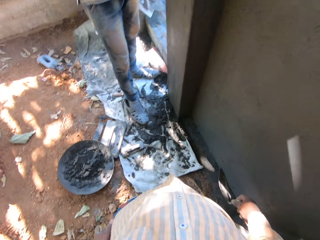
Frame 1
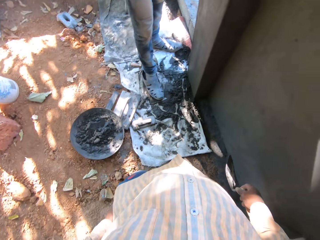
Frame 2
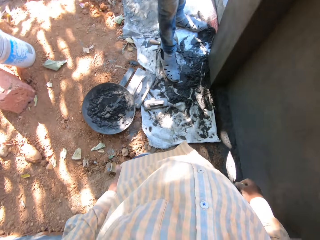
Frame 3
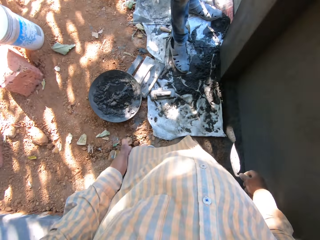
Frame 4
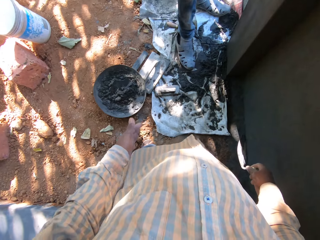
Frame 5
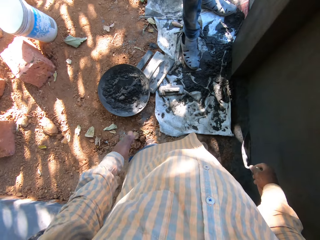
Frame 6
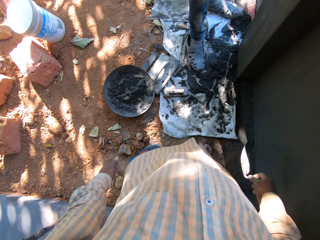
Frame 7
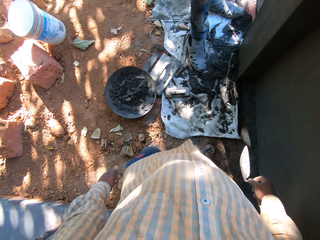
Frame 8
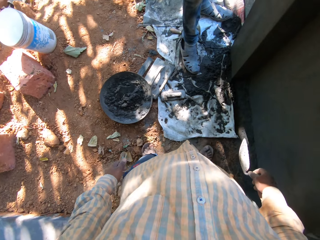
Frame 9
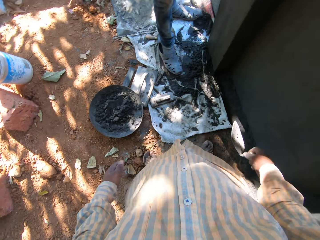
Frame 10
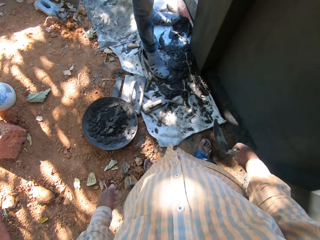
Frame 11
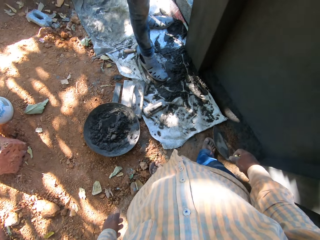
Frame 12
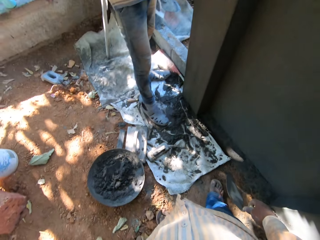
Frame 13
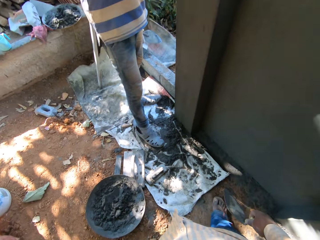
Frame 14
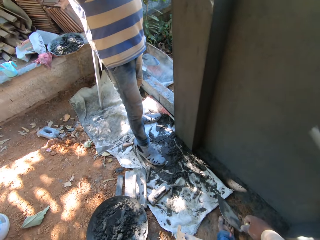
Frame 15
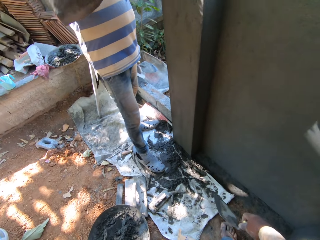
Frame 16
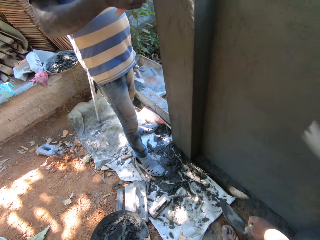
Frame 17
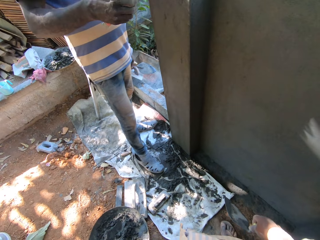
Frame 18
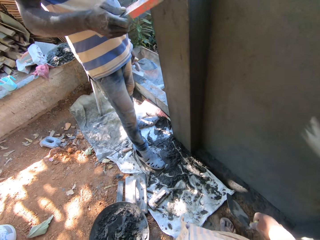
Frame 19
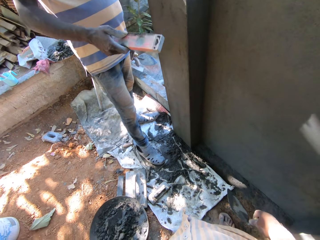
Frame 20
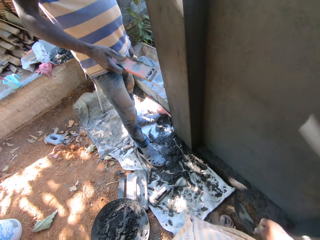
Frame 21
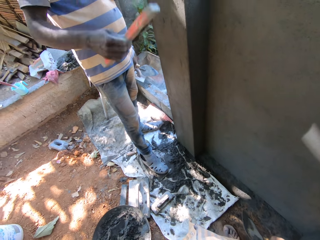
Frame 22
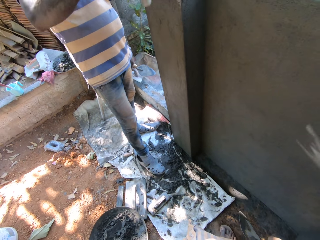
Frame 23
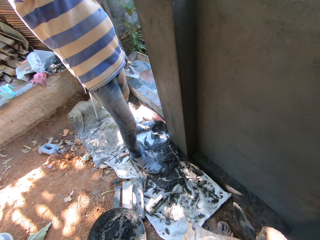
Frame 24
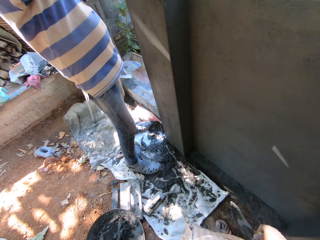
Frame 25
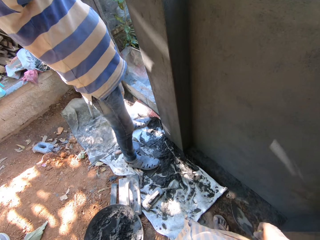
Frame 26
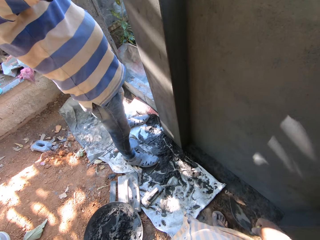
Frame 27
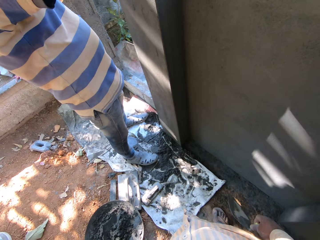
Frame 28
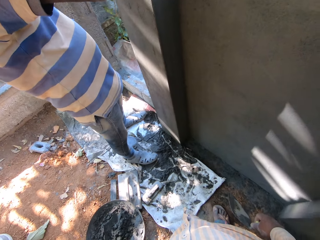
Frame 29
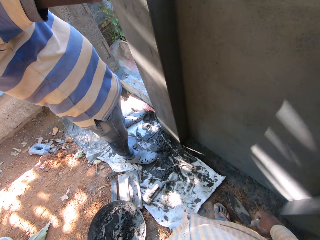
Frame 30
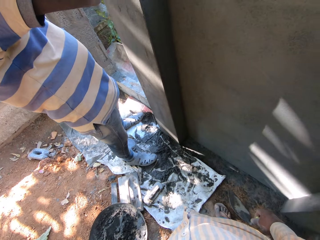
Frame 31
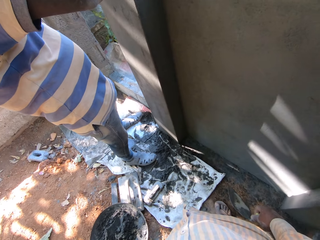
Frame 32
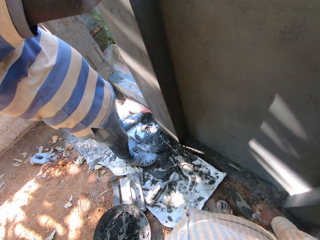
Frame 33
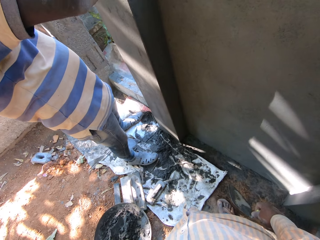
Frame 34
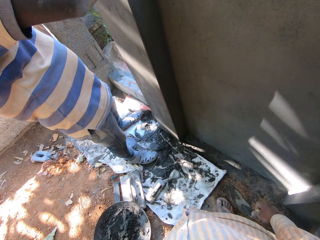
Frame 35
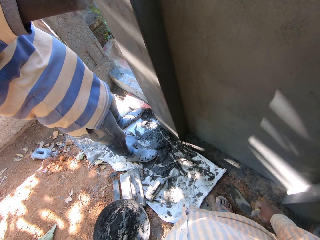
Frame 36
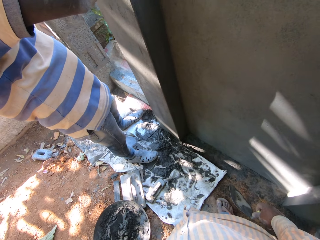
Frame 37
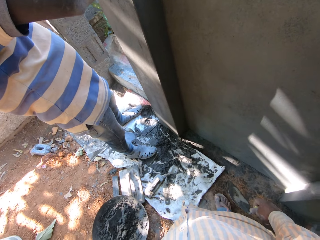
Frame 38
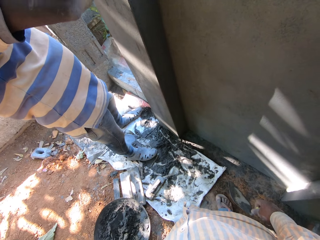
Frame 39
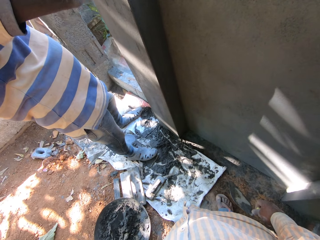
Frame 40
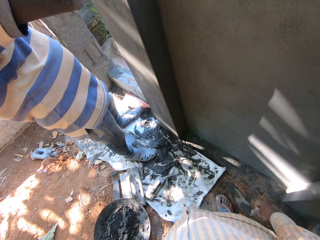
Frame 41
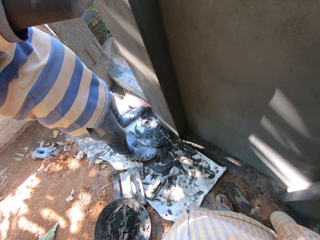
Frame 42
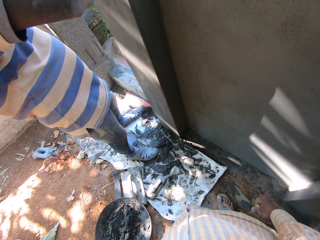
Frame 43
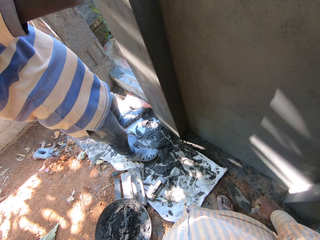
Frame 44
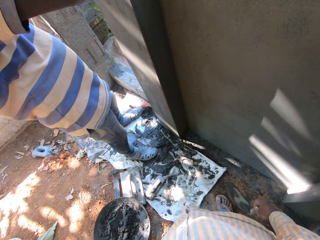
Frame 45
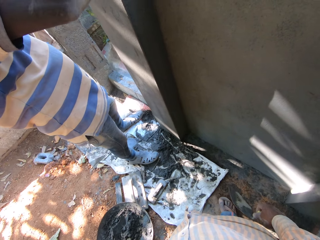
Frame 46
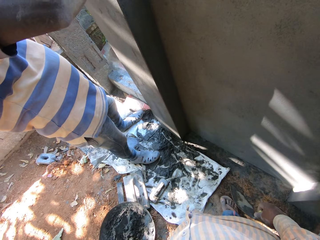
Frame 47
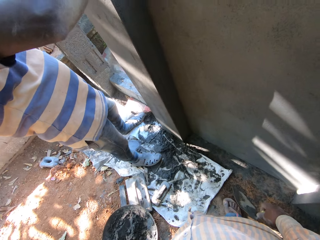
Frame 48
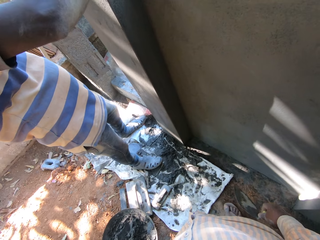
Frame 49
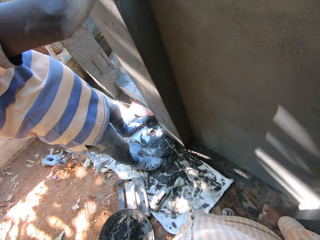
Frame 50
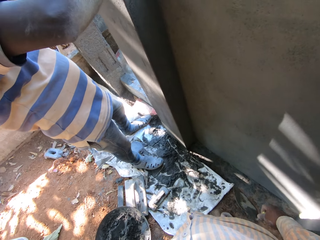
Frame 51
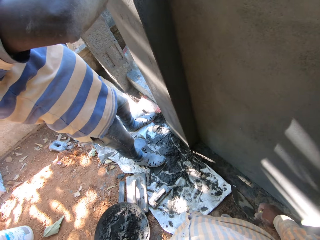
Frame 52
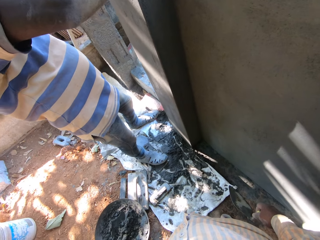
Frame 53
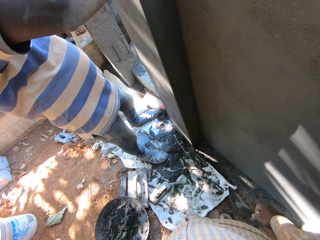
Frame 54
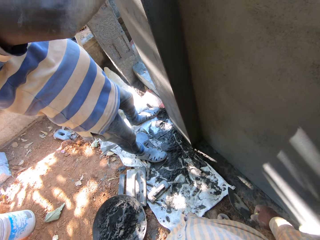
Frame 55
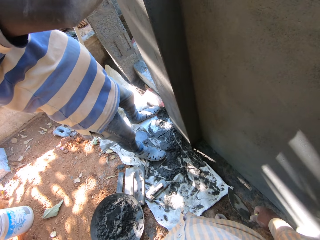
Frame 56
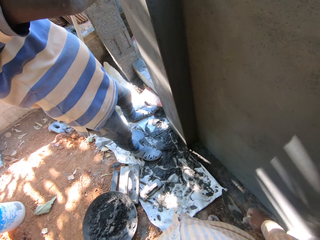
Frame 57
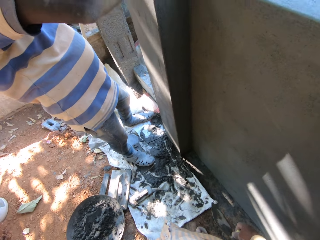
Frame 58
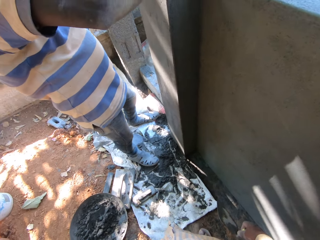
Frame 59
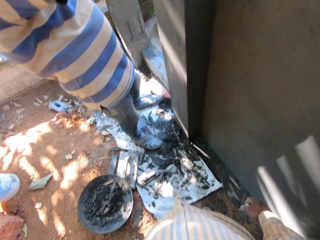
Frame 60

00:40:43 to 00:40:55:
The camera wearer wipes the hand with the shirt.

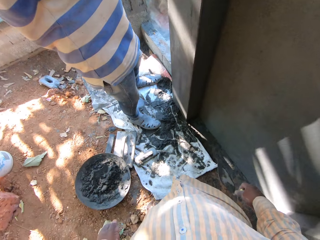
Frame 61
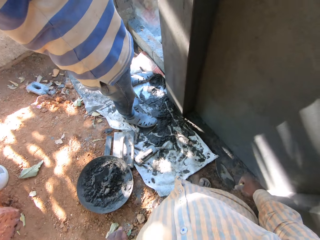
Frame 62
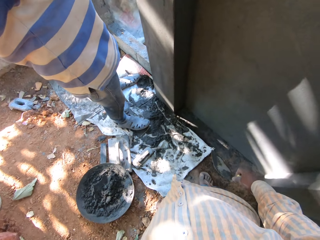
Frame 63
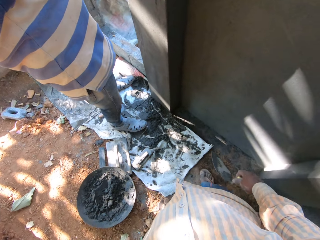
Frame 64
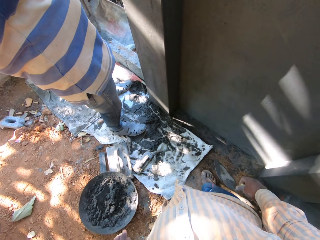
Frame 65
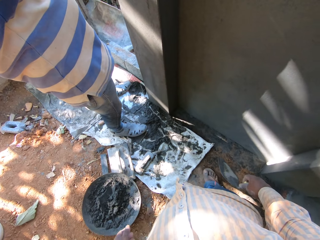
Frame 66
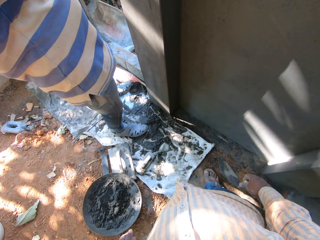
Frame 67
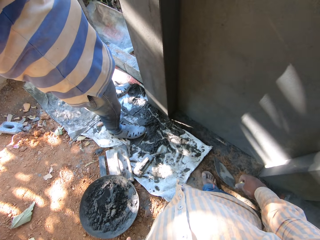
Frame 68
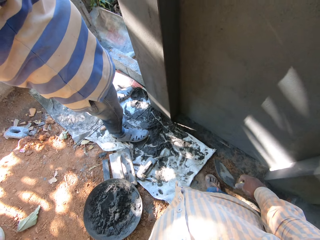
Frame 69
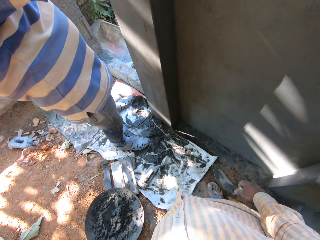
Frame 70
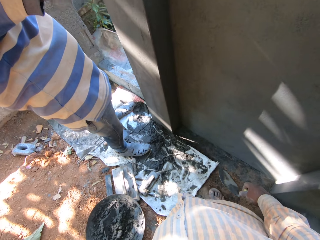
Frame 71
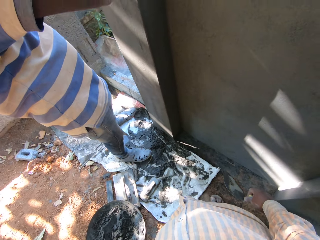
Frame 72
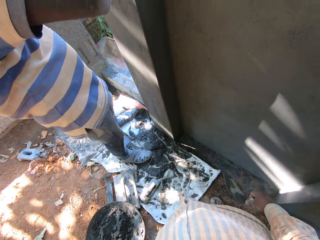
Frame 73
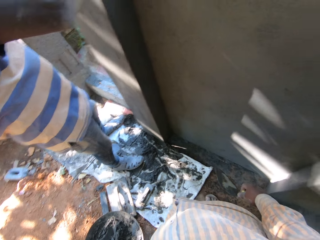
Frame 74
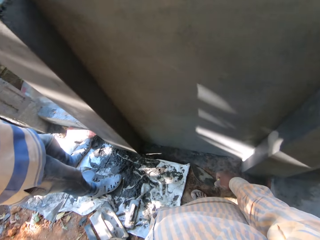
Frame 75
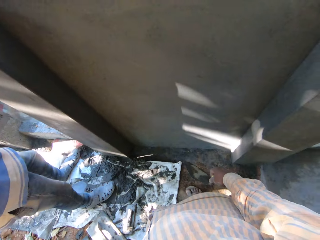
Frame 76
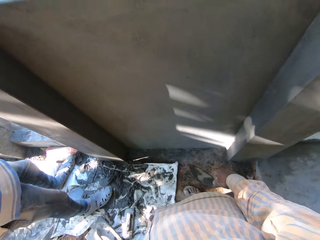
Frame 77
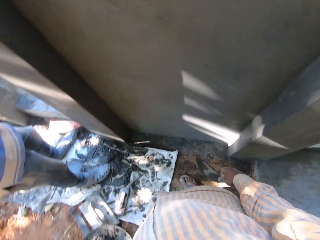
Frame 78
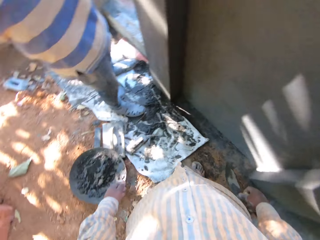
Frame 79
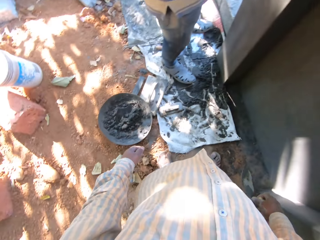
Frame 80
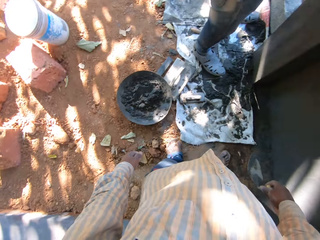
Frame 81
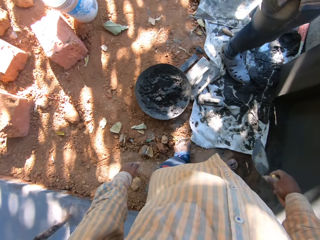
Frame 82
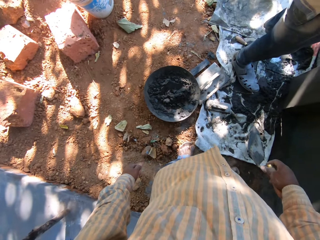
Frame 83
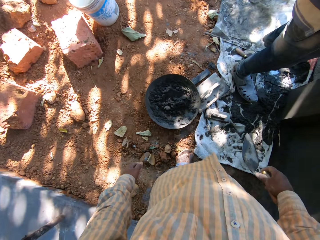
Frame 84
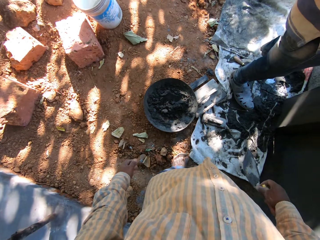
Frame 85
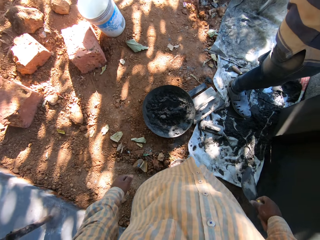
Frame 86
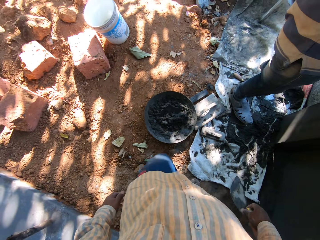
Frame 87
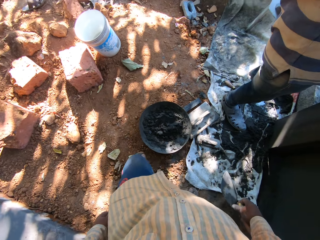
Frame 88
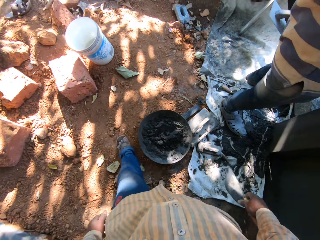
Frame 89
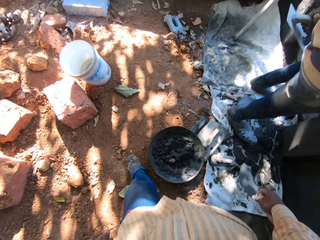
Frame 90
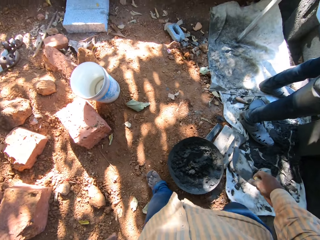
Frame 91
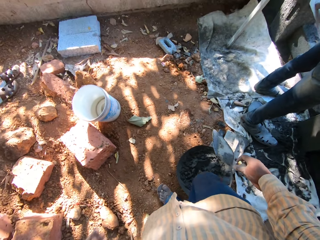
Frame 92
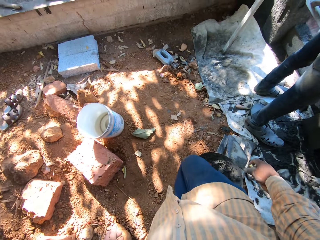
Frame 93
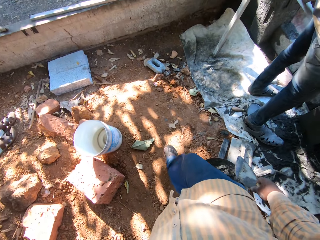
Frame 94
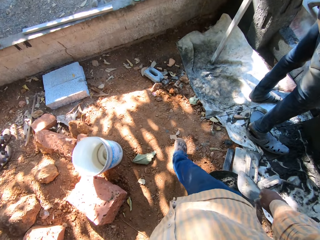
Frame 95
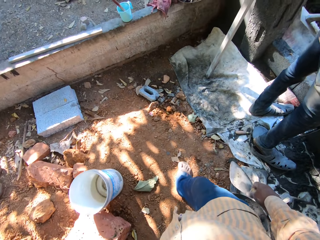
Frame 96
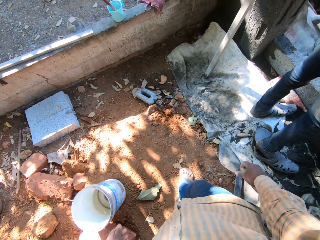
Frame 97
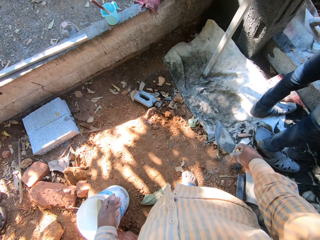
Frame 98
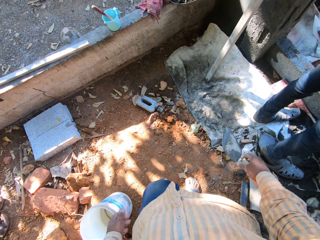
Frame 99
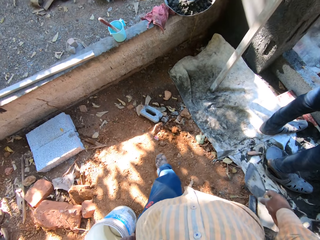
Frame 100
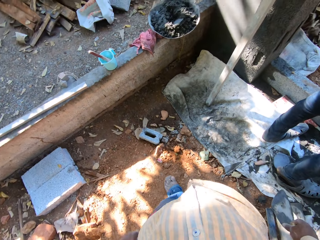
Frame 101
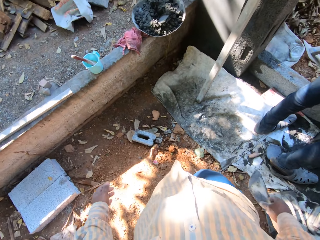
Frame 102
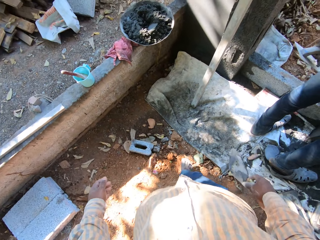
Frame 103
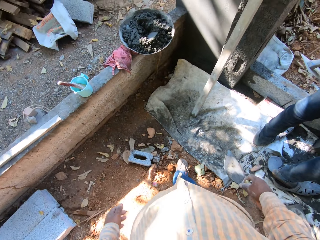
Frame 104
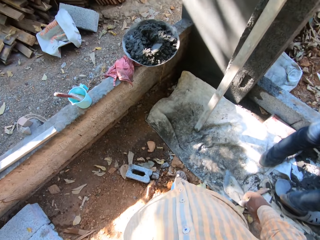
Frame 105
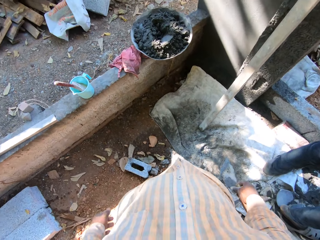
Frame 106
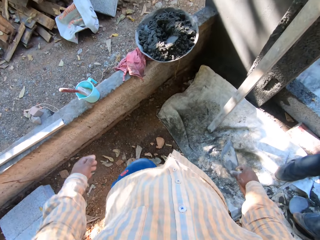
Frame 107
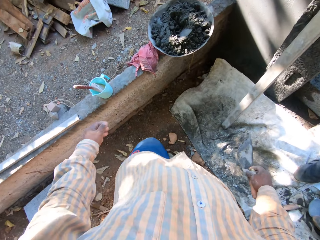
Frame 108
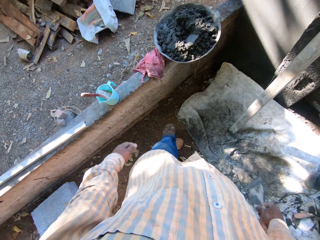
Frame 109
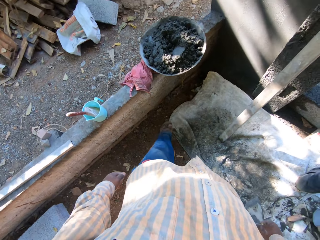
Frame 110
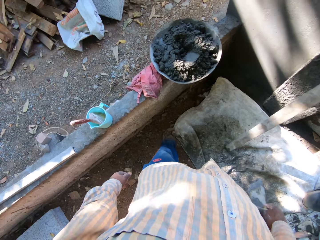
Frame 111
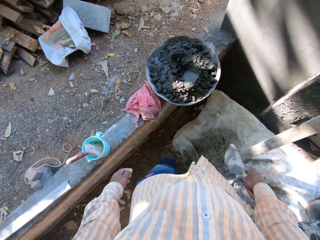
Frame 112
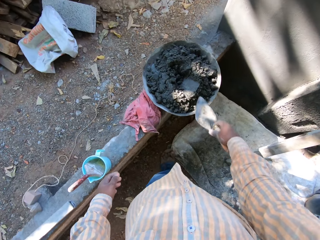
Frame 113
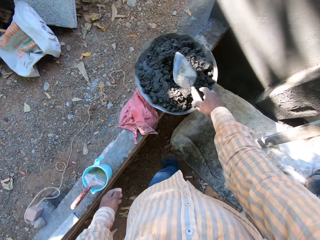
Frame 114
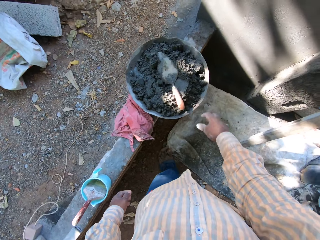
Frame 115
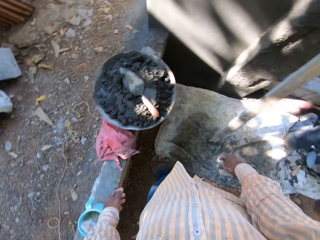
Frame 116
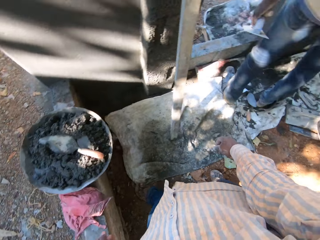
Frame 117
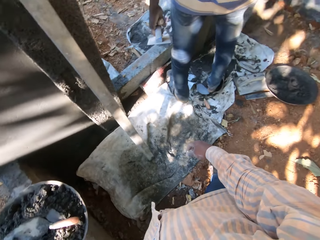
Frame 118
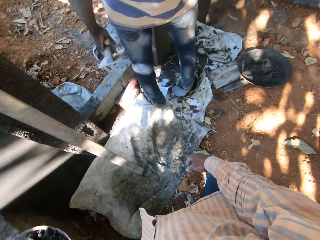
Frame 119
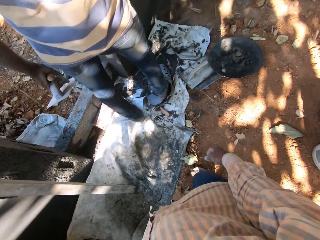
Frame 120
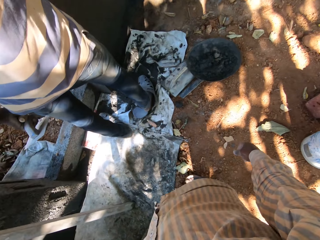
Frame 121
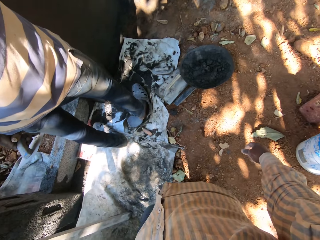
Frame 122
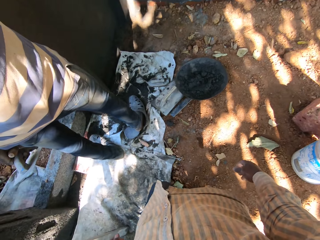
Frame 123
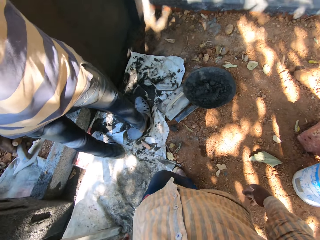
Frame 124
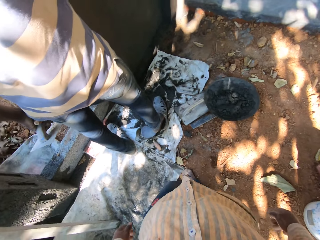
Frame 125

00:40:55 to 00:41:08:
The camera wearer walks around the construction site. He drops a trowel in his right hand into a pan of concrete on a low wall.
